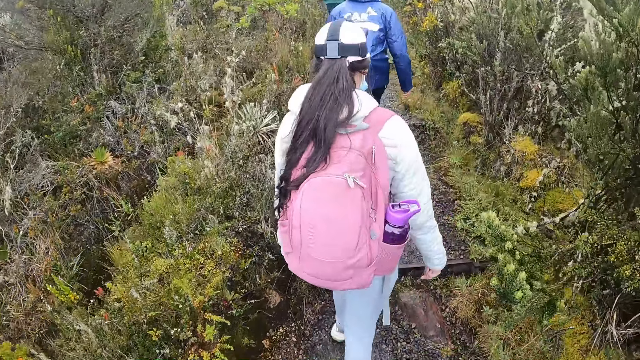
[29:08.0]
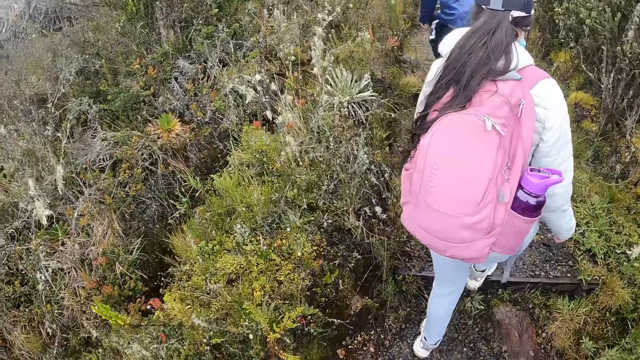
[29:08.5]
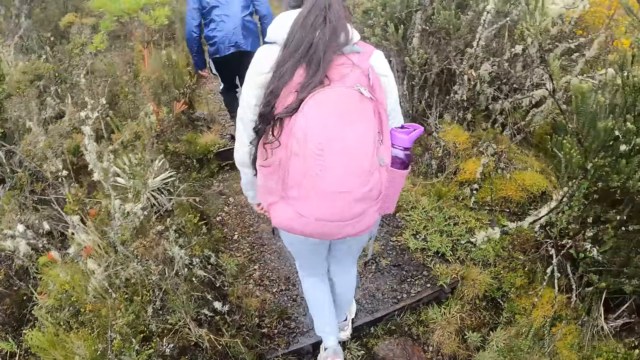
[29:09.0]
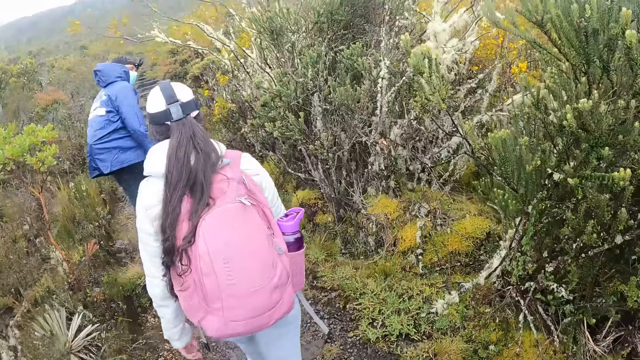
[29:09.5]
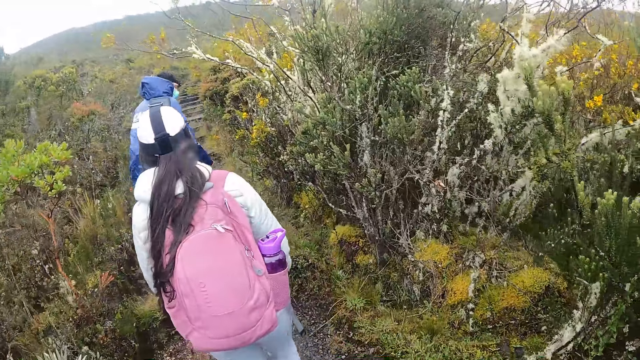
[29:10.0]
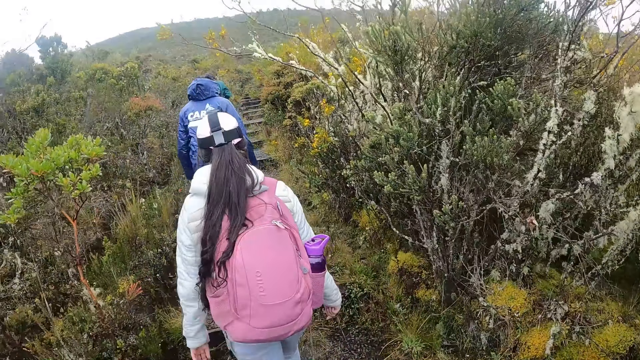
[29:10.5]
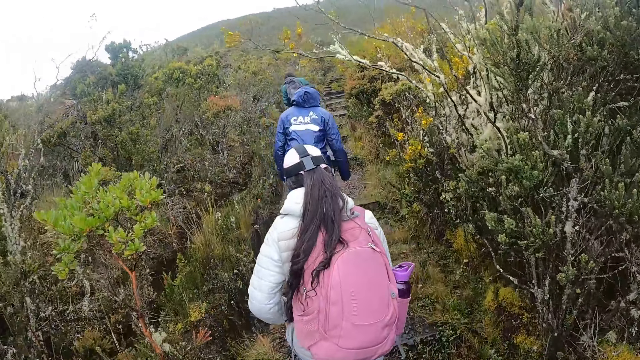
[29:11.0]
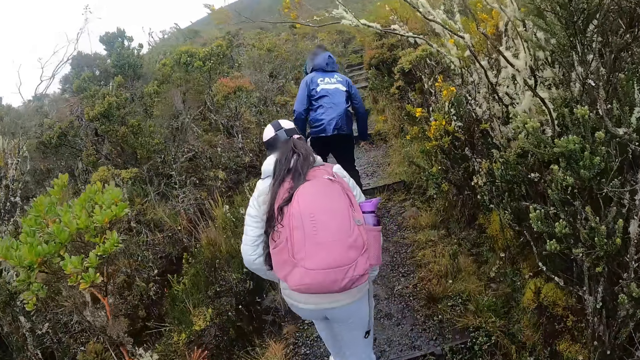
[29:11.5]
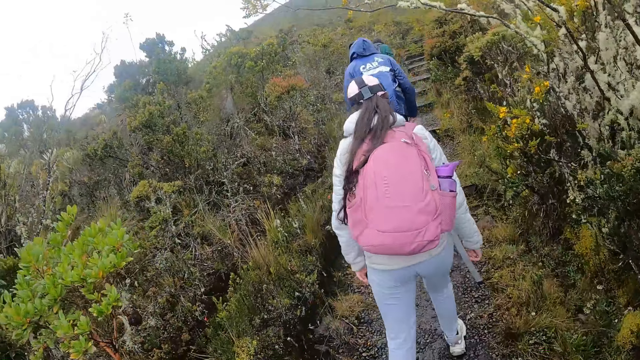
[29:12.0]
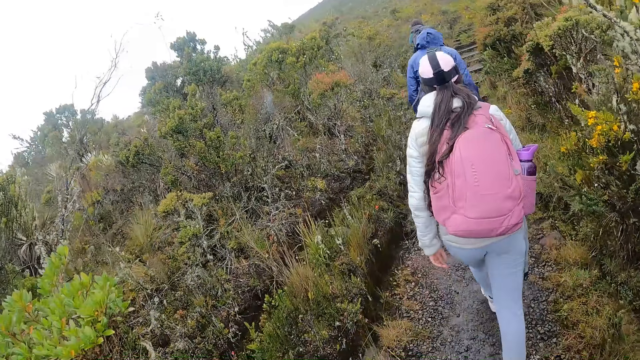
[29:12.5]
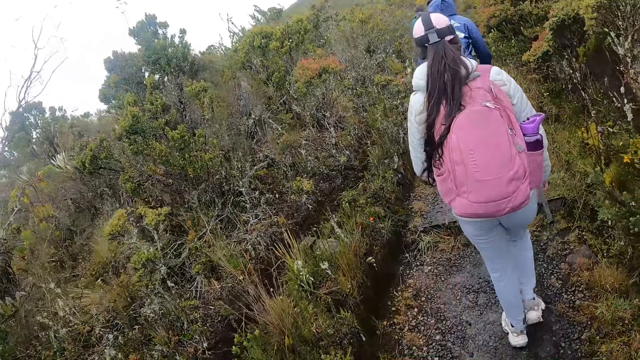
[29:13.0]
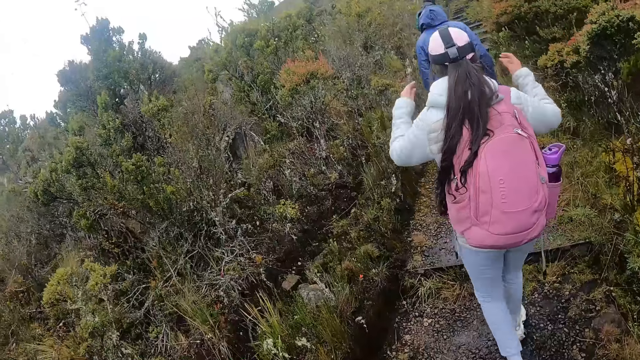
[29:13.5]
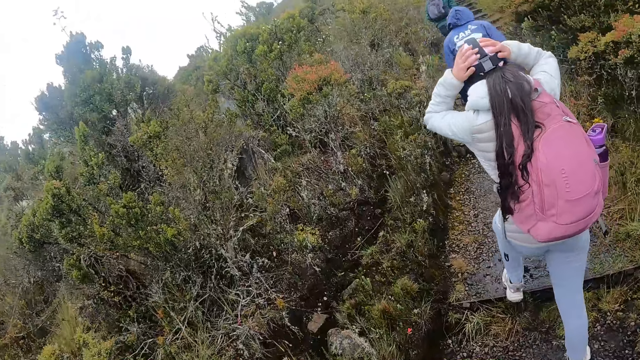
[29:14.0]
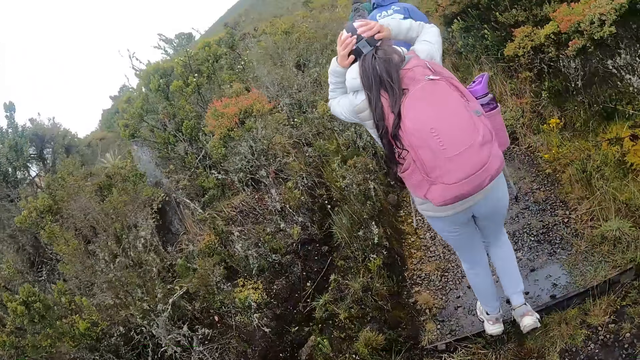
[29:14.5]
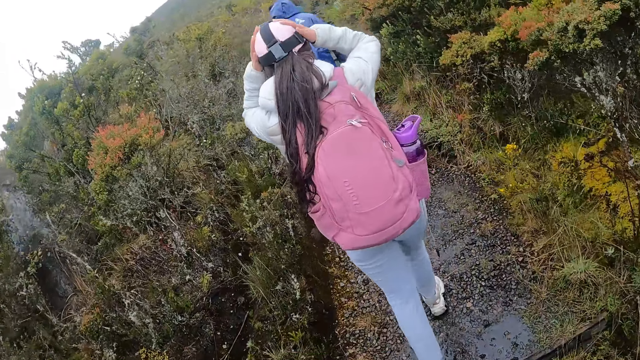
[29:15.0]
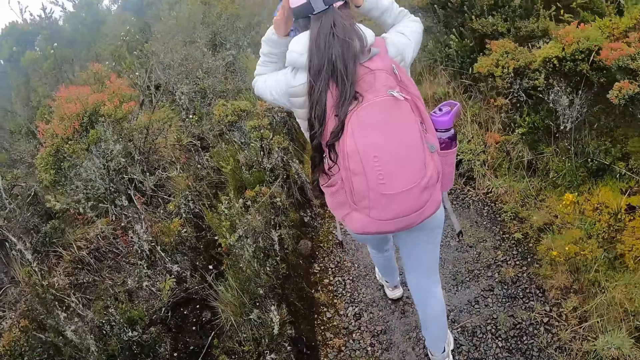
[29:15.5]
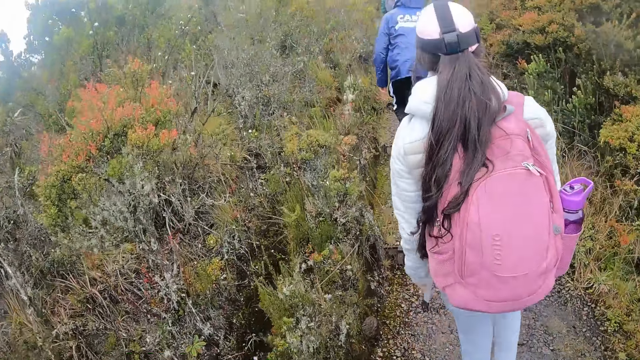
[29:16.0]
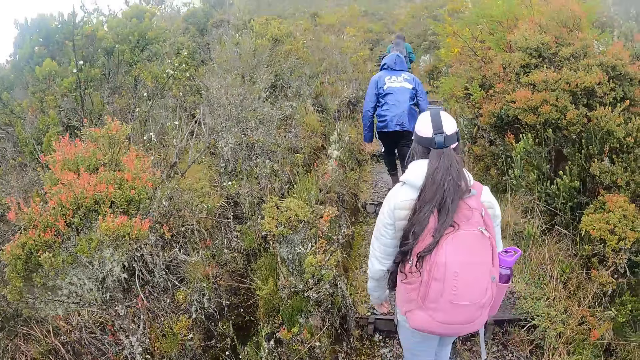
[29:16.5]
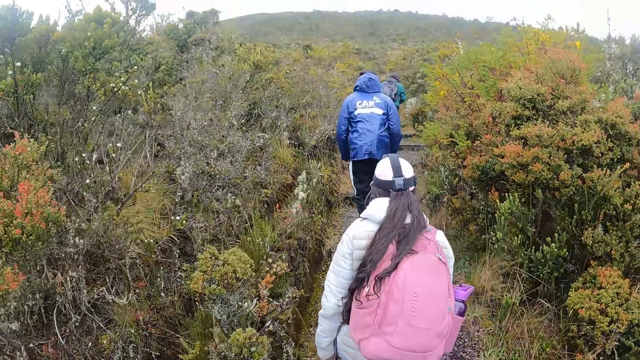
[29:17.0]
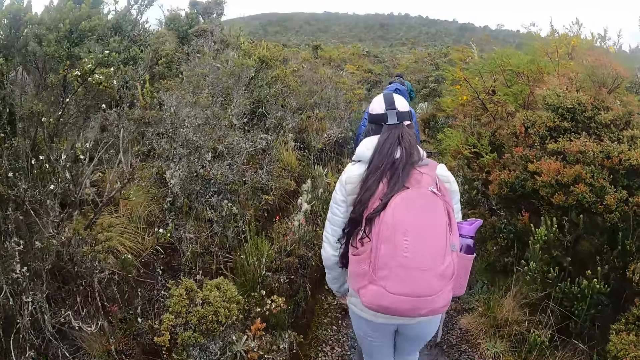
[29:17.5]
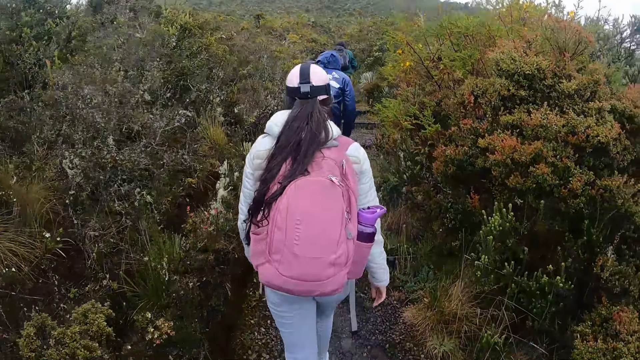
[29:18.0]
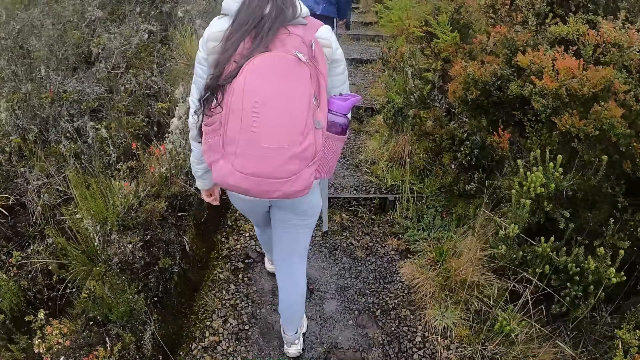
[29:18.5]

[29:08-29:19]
The woman adjusts a camera on her head.

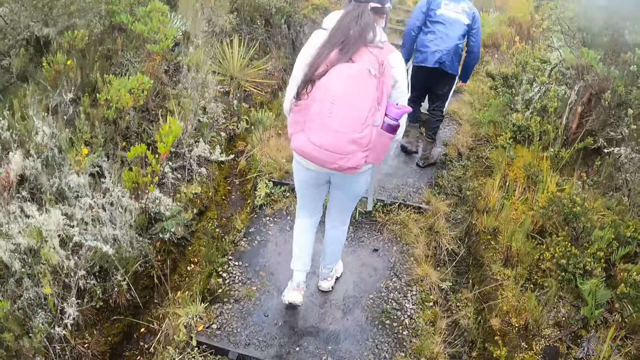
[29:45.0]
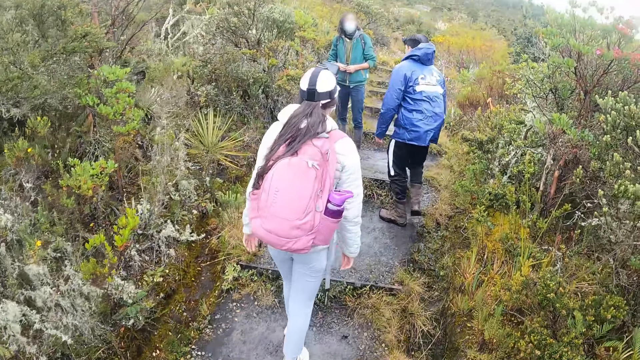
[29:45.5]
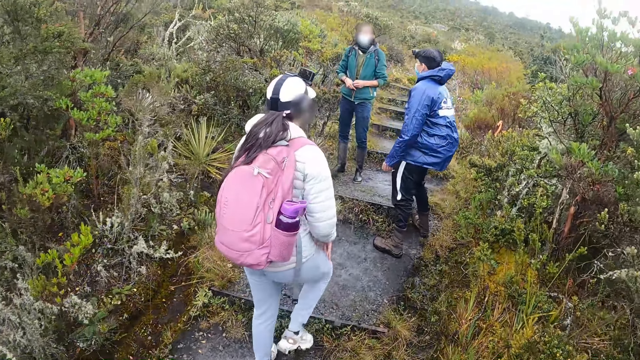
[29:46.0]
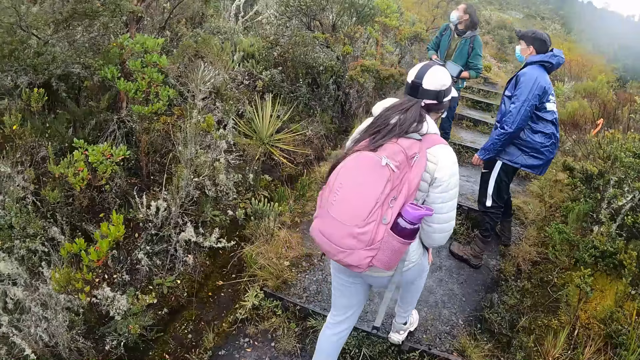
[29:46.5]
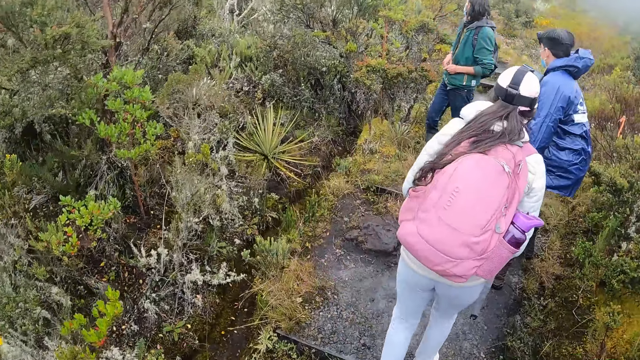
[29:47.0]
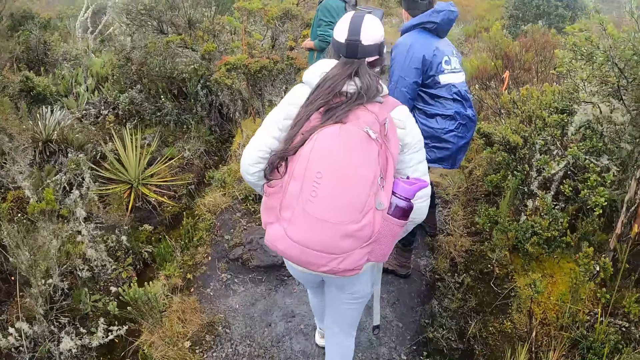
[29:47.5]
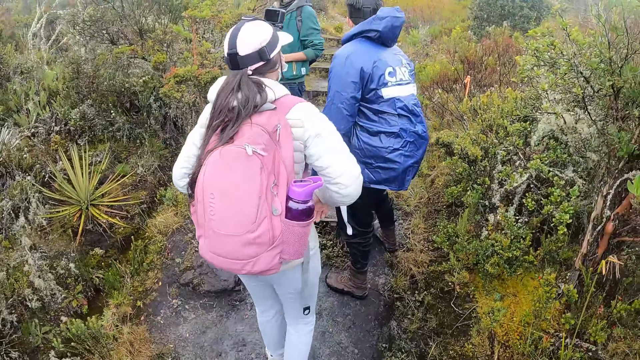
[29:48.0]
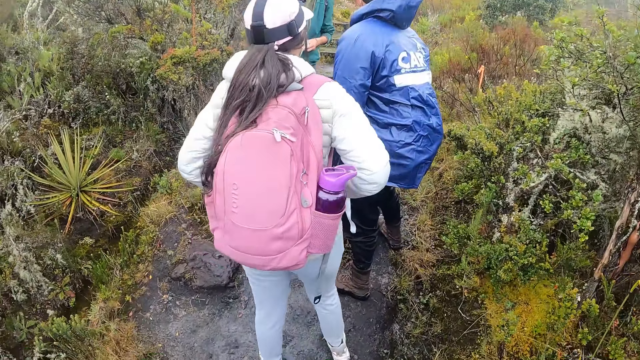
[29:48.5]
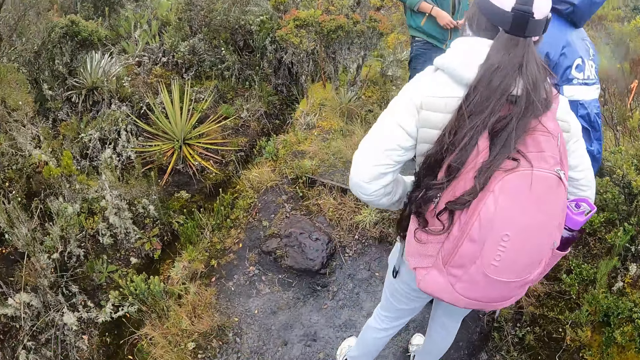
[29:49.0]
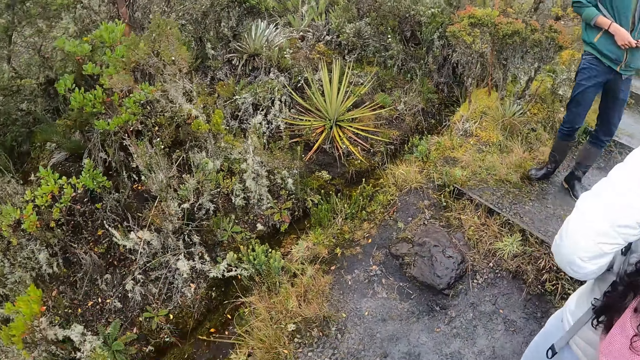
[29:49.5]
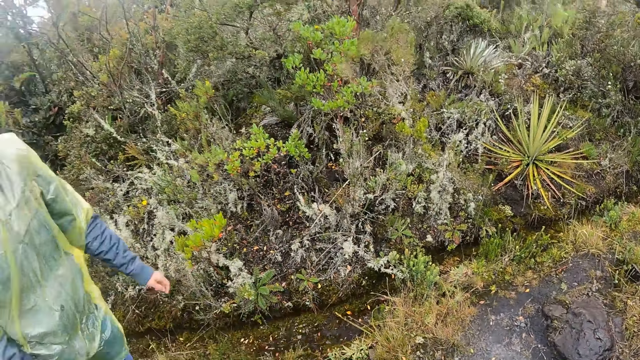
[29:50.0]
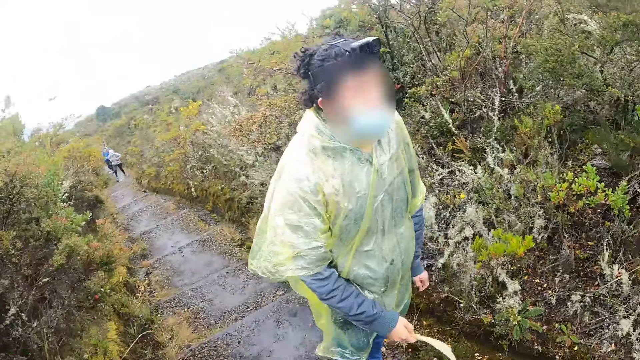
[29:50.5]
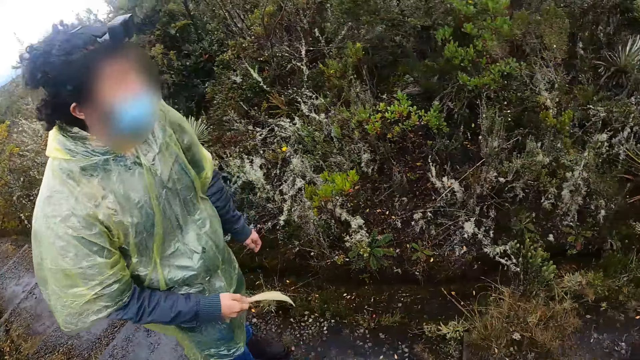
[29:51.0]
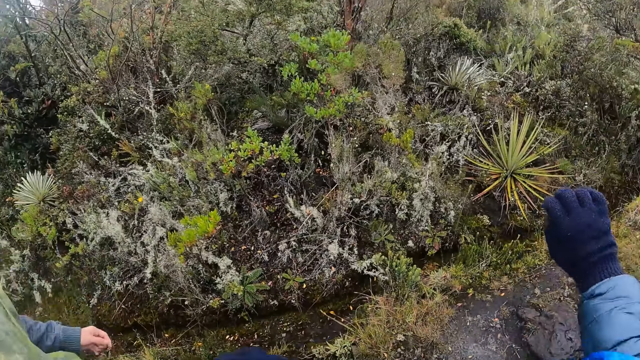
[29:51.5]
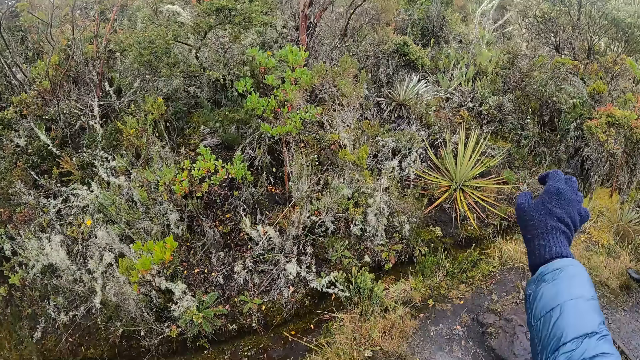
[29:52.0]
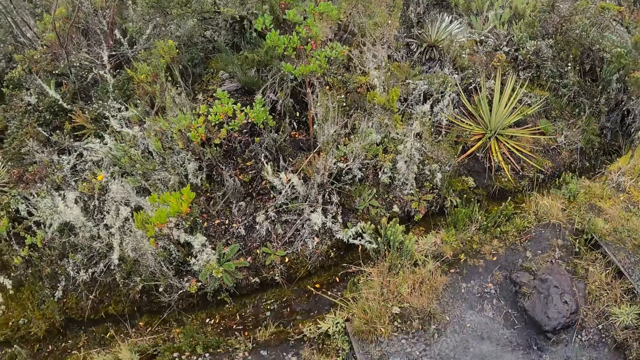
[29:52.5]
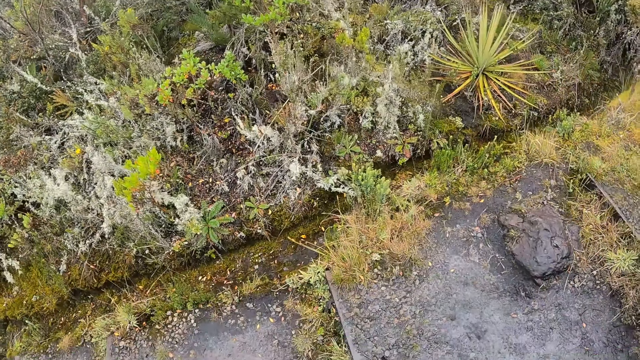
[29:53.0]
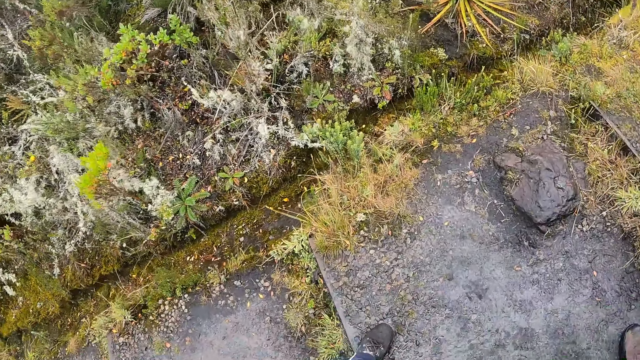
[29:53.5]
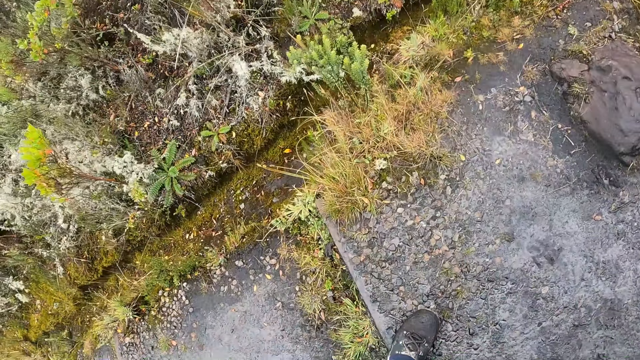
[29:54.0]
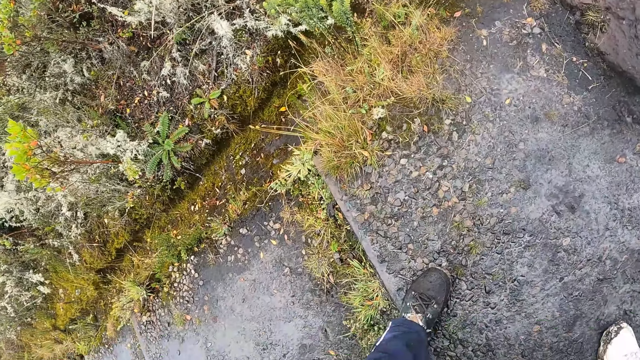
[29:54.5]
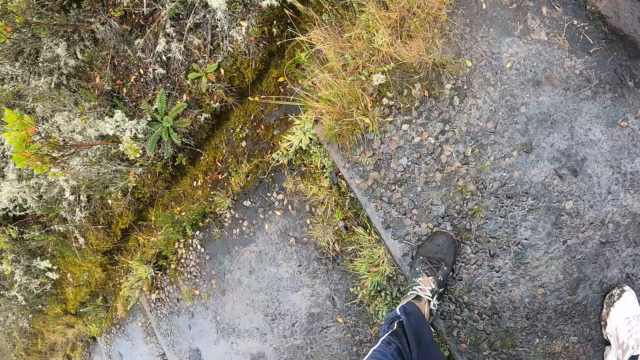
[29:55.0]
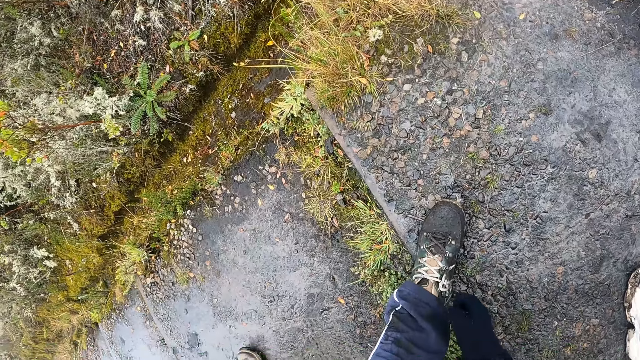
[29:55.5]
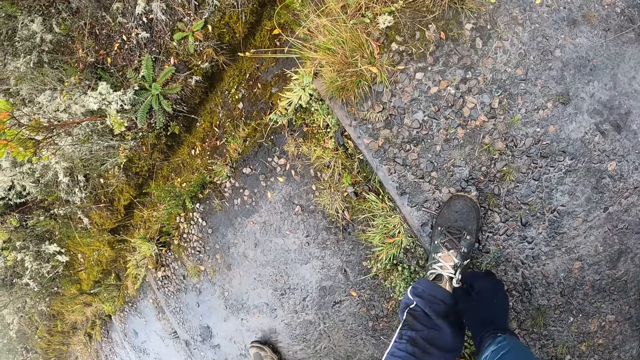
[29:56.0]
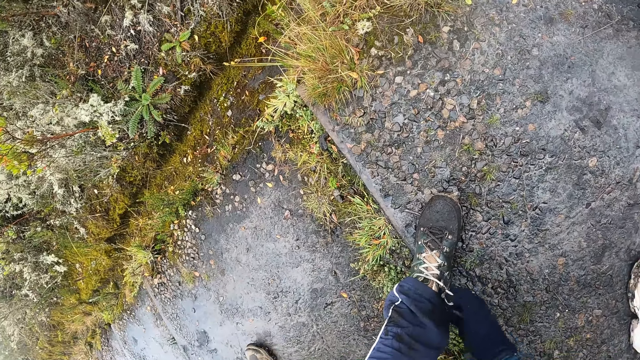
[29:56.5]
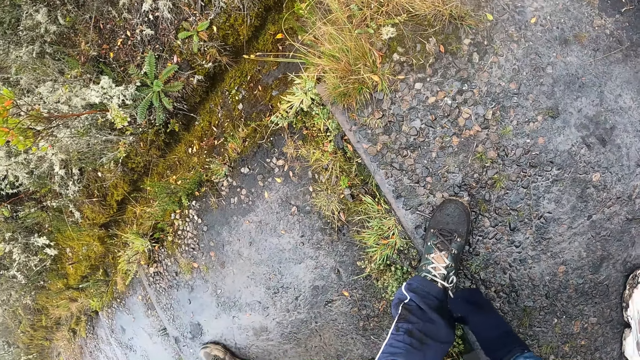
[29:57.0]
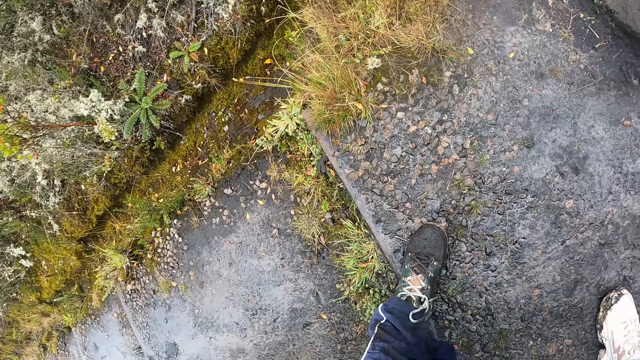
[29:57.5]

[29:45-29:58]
The camera wearer looks around. He points at the trees. He looks around. He stares at his shoes. He adjusts his shoe lace with his right hand. He ties the shoe laces.
